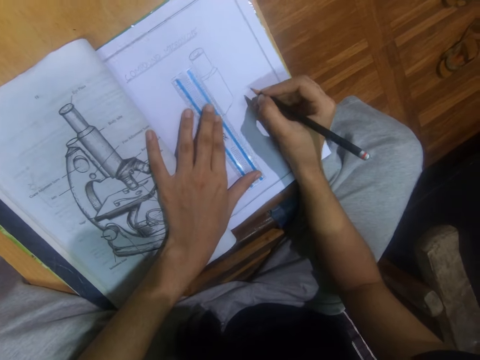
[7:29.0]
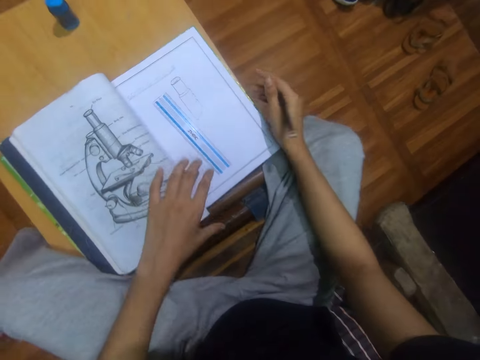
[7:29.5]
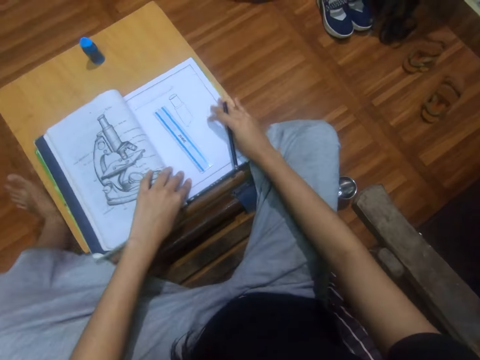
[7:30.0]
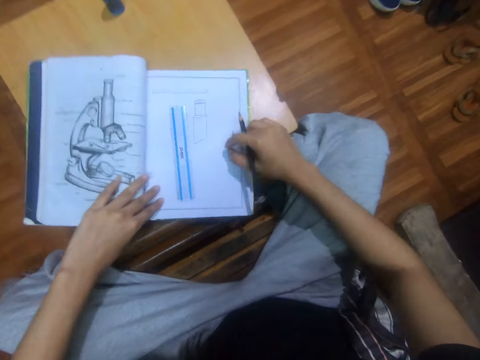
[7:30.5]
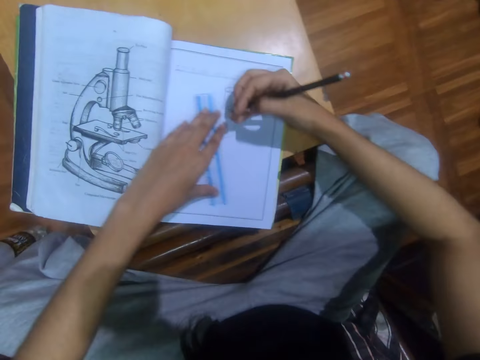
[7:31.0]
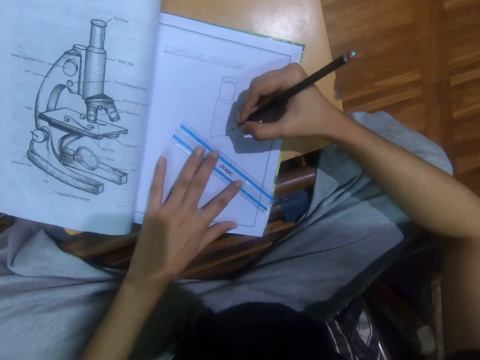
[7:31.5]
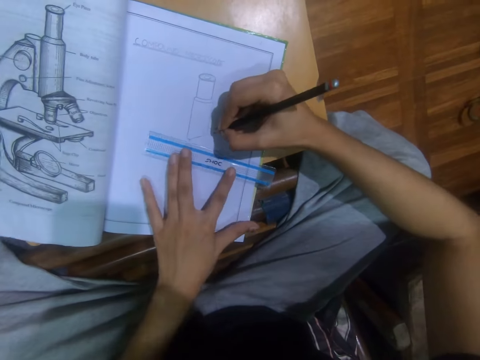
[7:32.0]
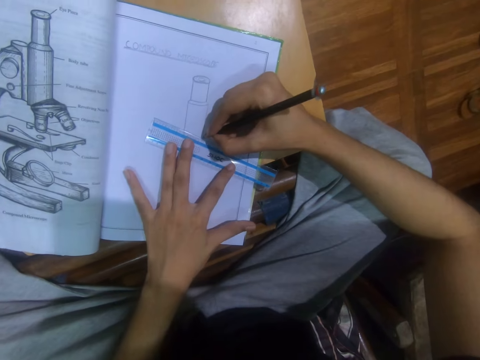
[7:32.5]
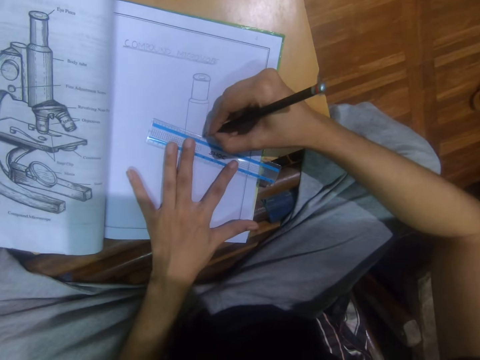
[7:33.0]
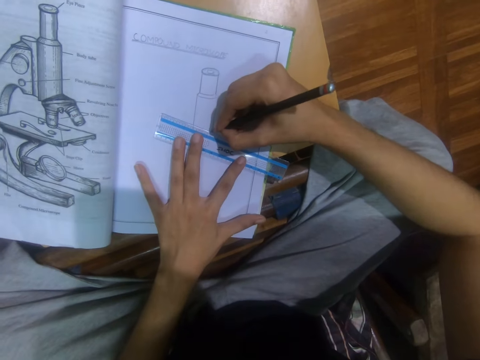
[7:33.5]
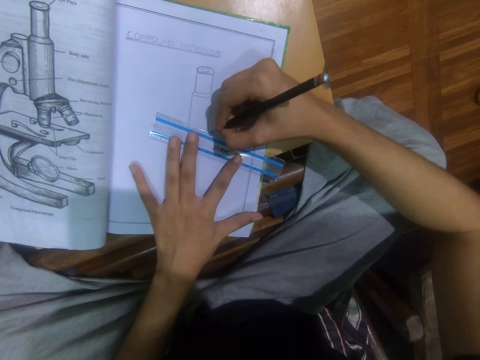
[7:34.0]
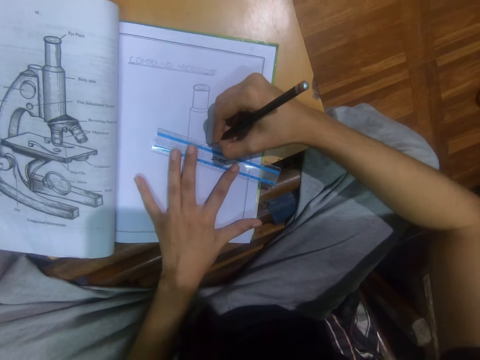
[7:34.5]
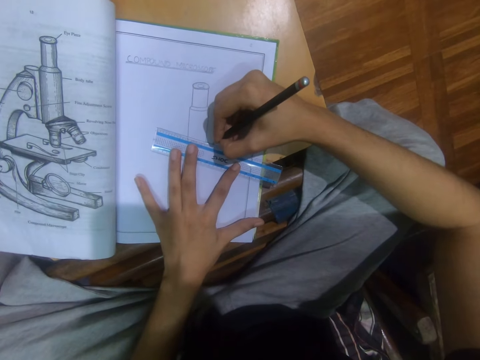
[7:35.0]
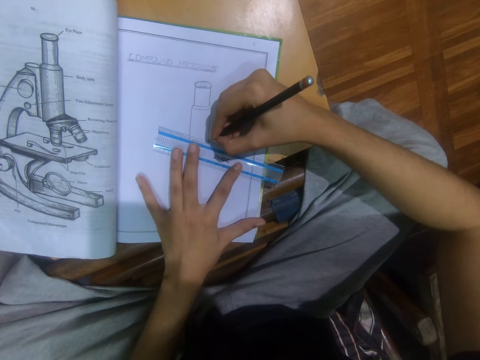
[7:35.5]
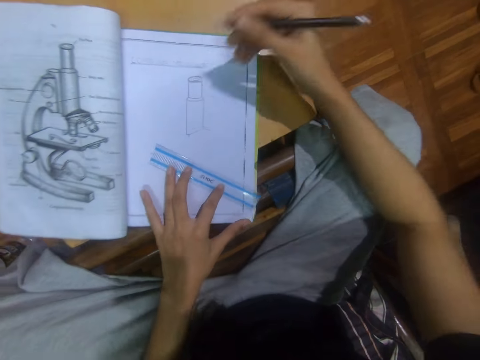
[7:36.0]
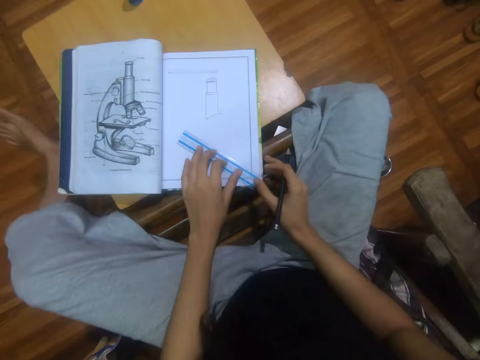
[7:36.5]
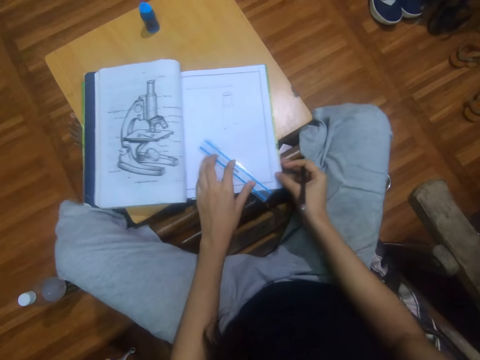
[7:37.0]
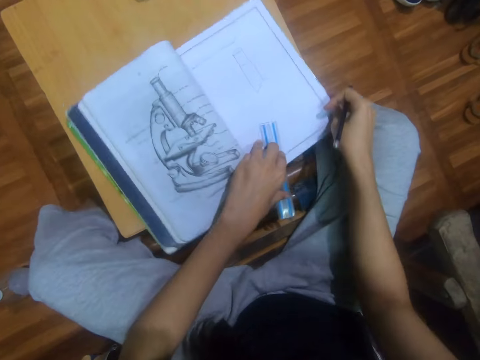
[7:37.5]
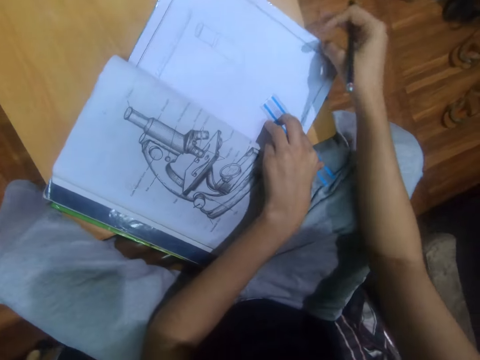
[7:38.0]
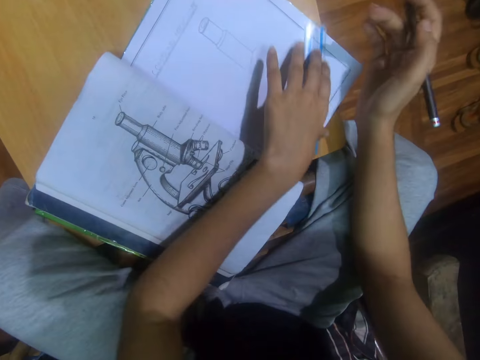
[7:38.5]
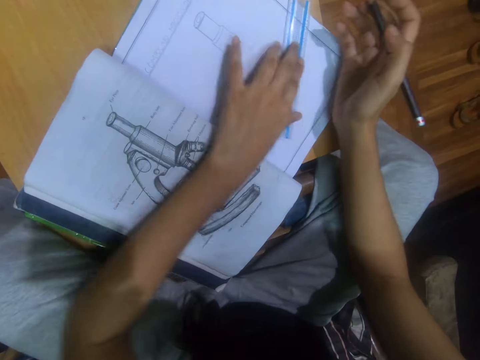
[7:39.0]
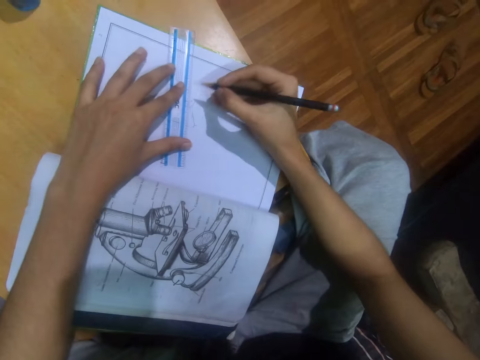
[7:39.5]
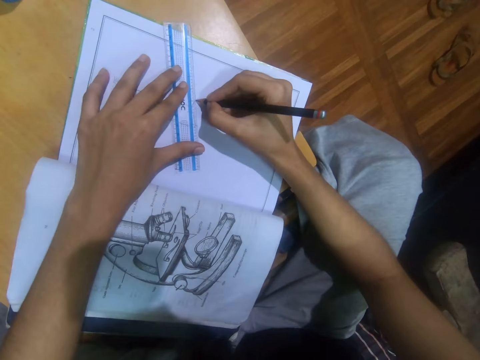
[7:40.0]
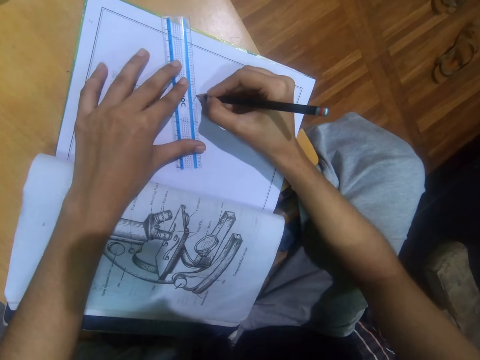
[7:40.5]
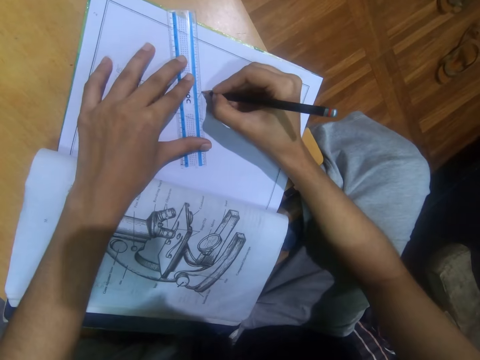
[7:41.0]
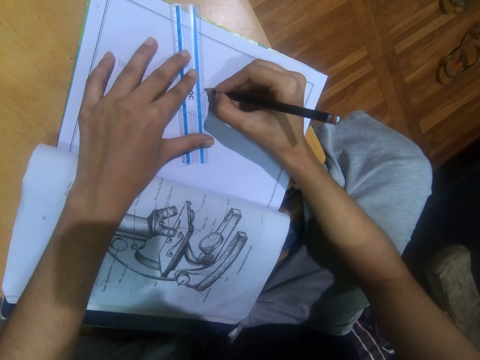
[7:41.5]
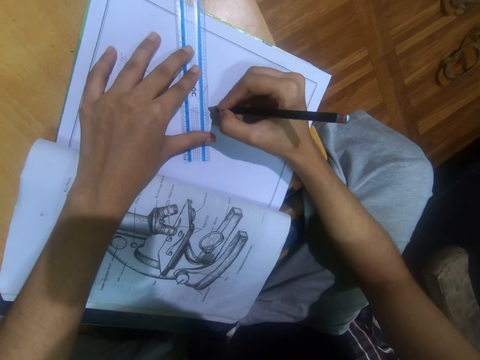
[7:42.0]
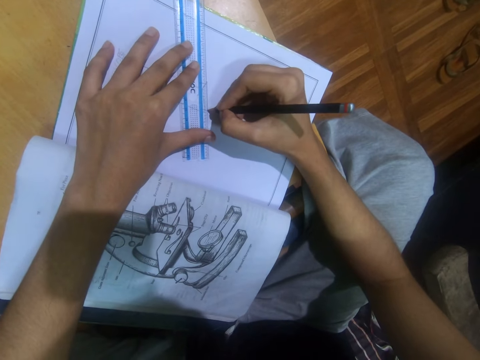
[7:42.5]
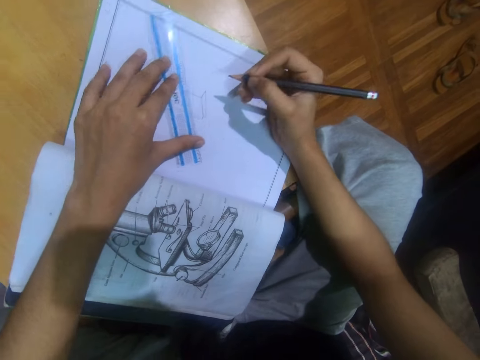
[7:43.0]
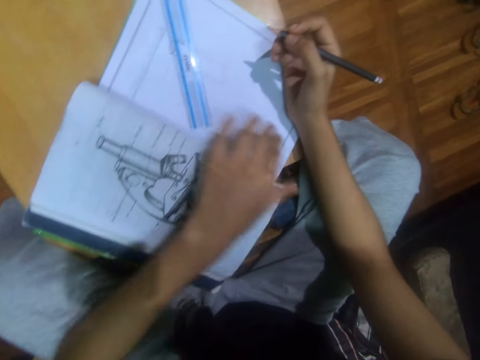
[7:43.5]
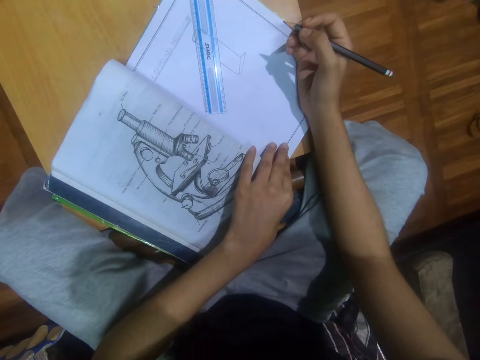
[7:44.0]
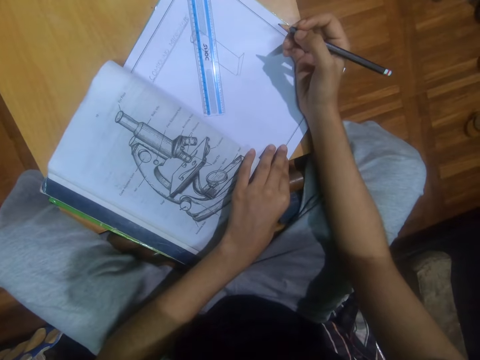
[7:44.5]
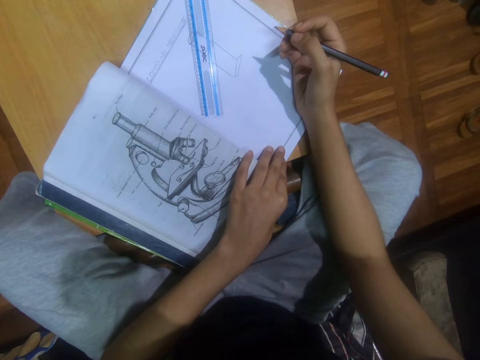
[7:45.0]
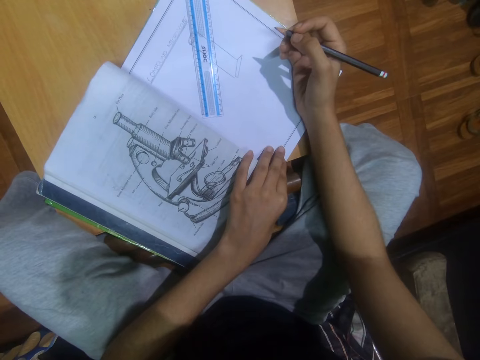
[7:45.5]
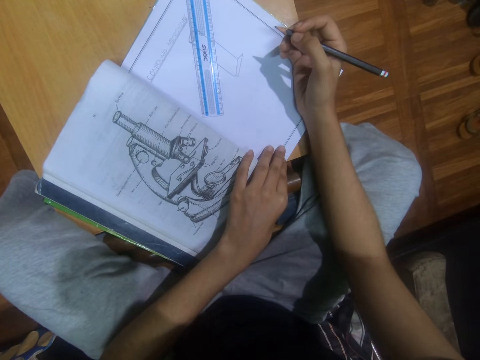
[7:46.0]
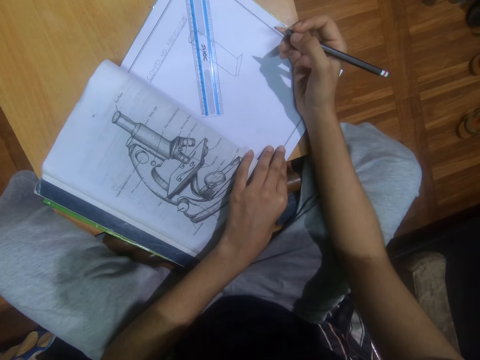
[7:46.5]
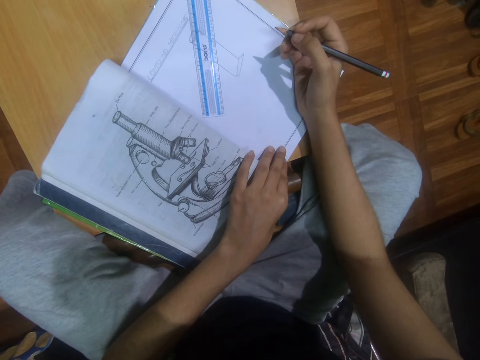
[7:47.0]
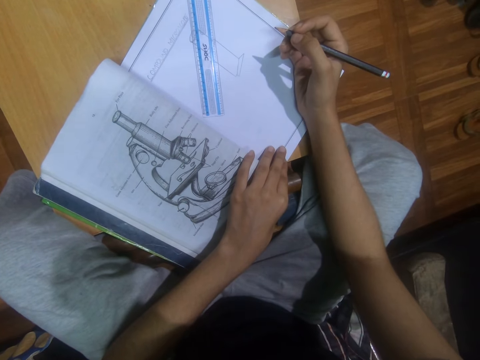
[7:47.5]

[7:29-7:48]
The camera wearer turns the book. They draw using a ruler and pencil. They stretch the leg. They turn the book. They draw on the book using the ruler and pencil. They look at the drawing.

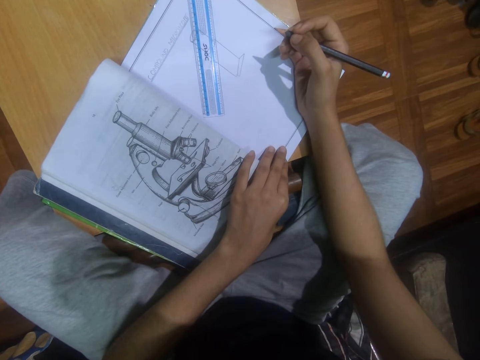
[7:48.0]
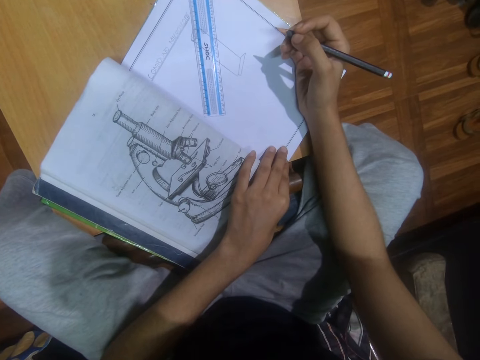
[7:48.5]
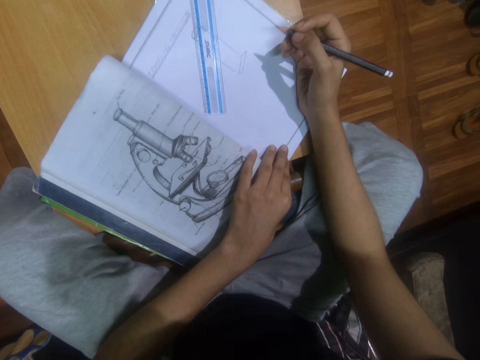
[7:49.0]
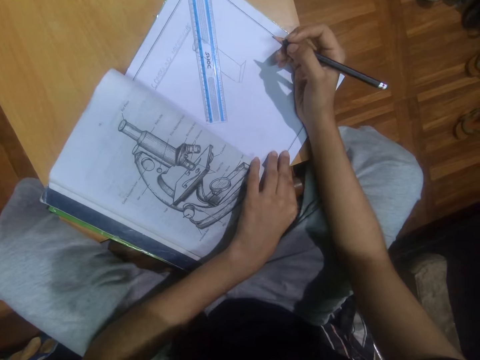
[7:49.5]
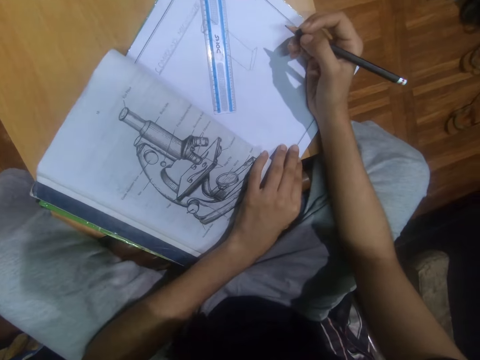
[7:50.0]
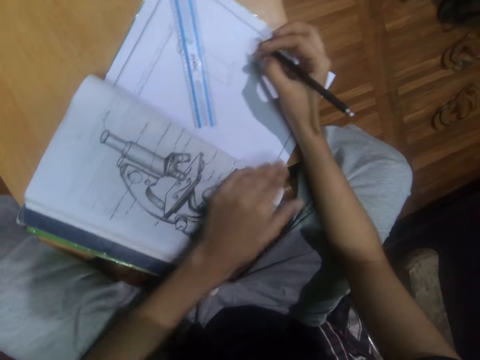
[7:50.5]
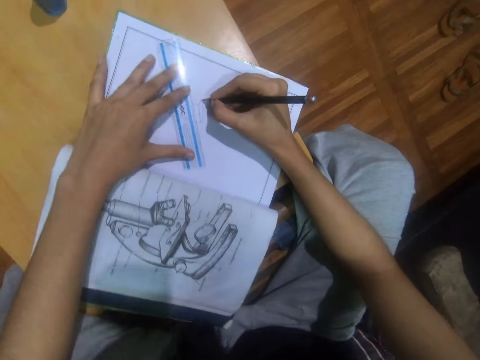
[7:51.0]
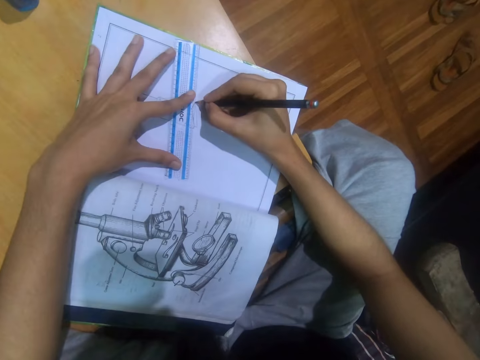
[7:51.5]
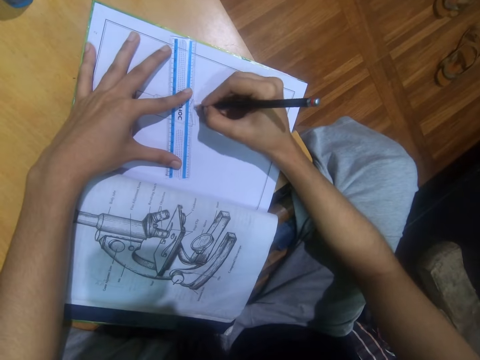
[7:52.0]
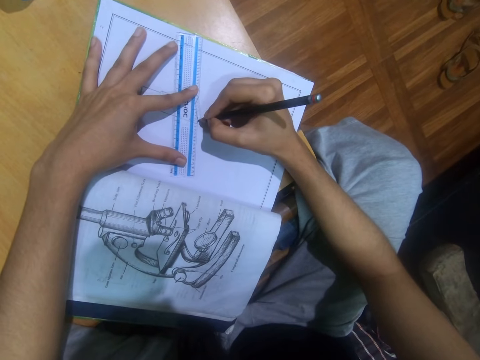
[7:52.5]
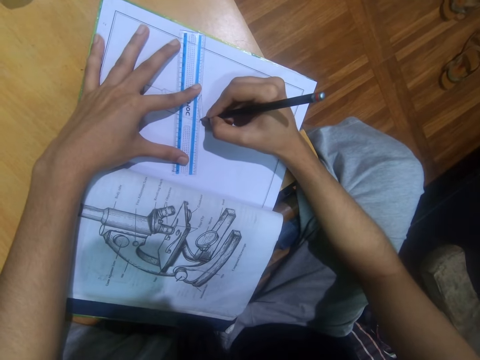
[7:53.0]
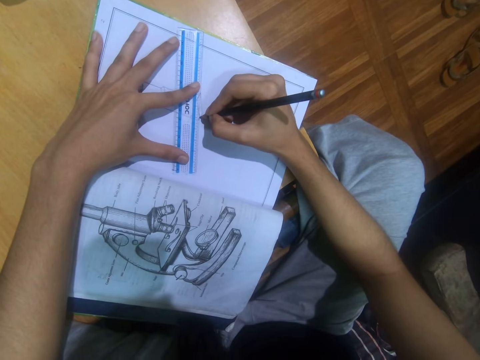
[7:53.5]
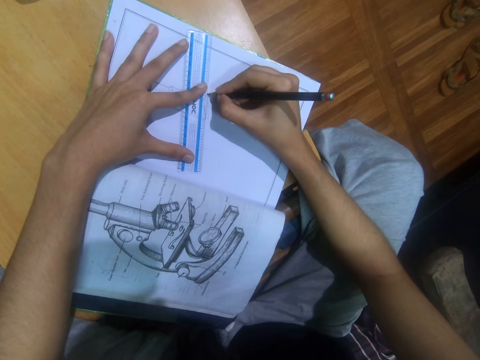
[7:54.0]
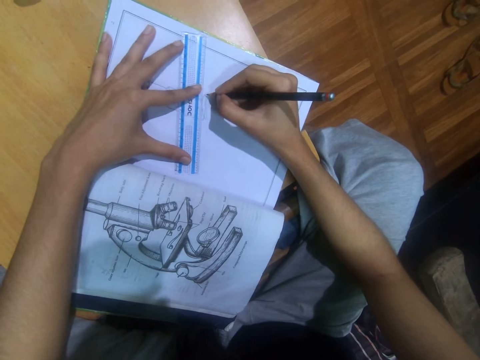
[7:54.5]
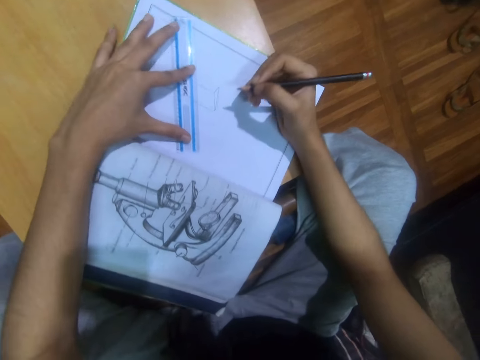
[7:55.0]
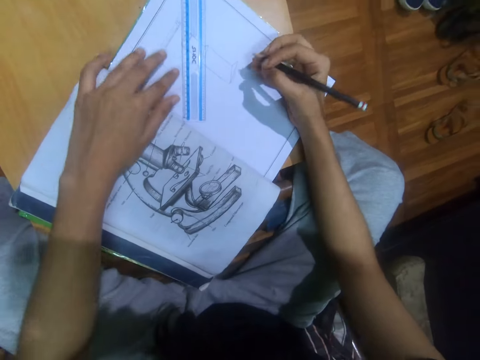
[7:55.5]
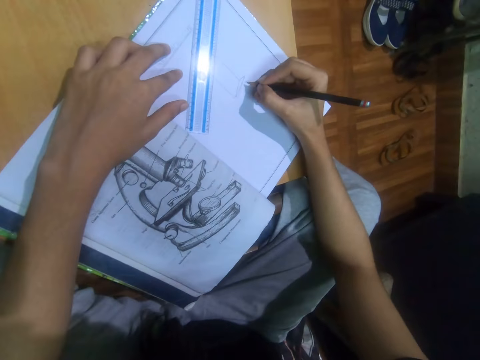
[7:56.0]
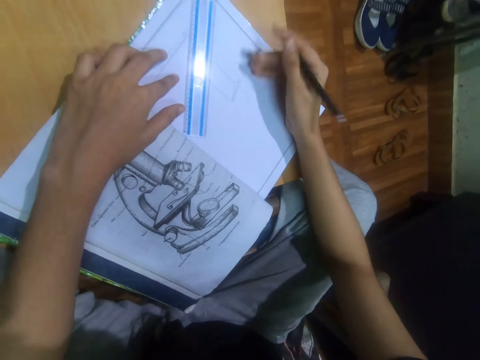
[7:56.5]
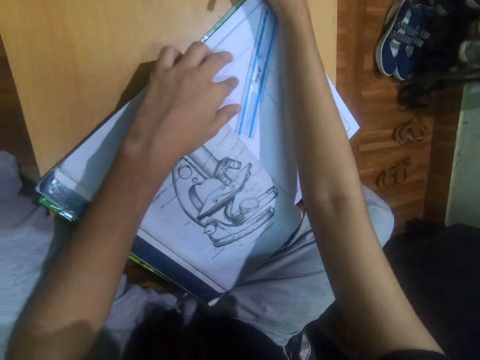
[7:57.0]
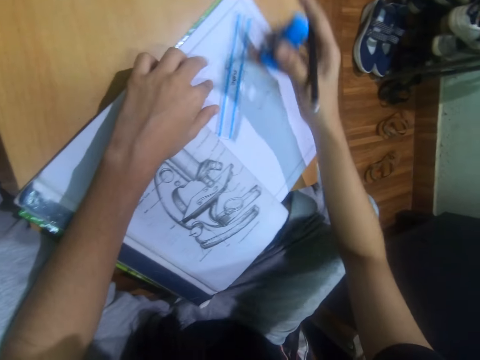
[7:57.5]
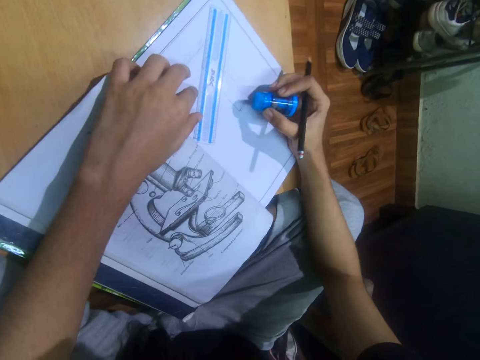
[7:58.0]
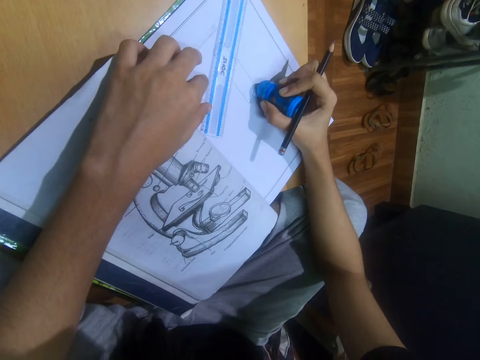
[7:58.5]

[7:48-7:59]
The camera wearer draws on the book using a ruler and pencil. They pick up an eraser. They rub the drawing.
